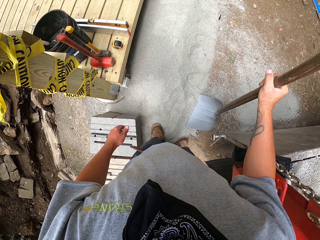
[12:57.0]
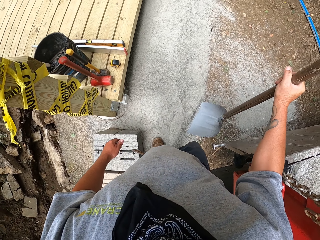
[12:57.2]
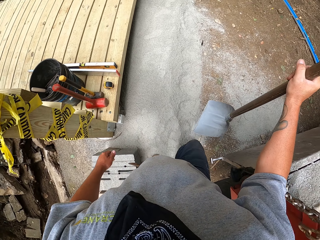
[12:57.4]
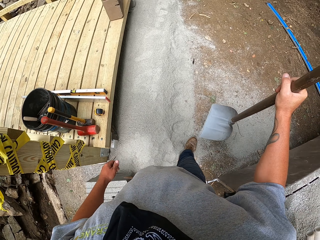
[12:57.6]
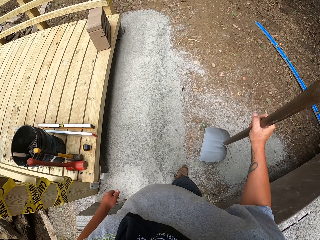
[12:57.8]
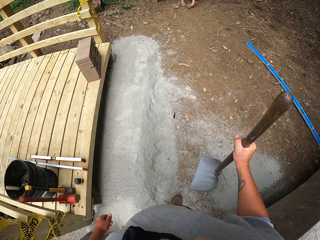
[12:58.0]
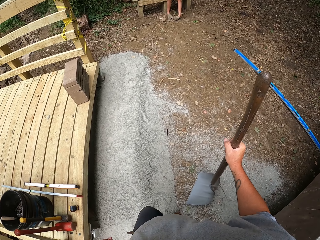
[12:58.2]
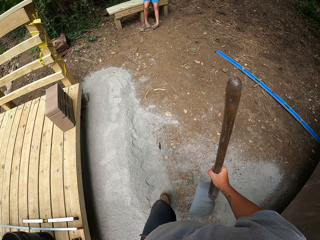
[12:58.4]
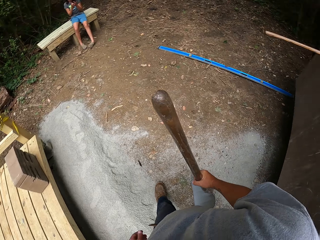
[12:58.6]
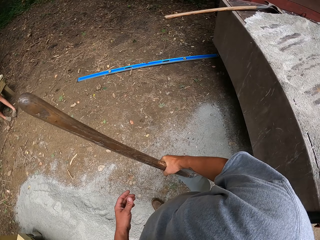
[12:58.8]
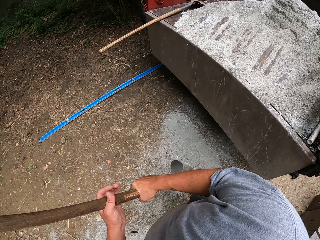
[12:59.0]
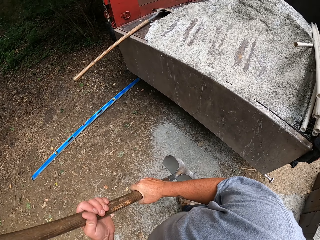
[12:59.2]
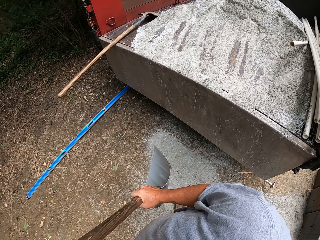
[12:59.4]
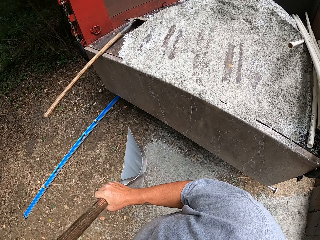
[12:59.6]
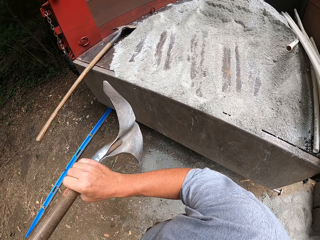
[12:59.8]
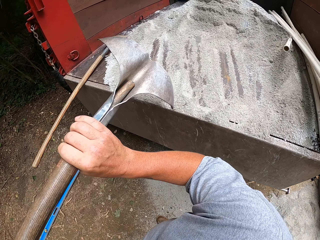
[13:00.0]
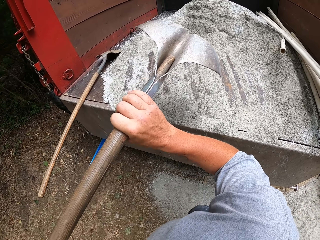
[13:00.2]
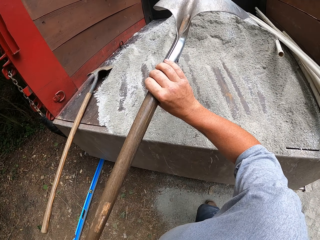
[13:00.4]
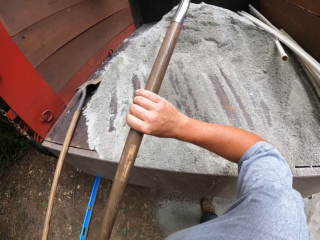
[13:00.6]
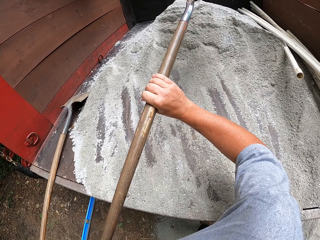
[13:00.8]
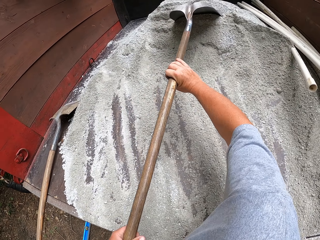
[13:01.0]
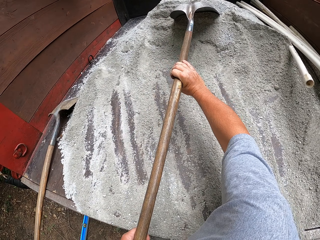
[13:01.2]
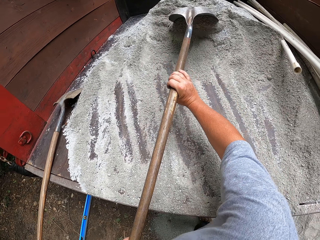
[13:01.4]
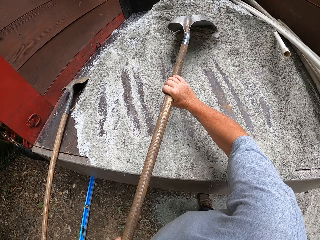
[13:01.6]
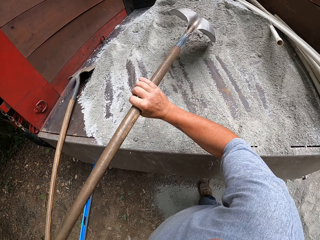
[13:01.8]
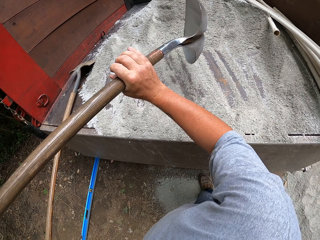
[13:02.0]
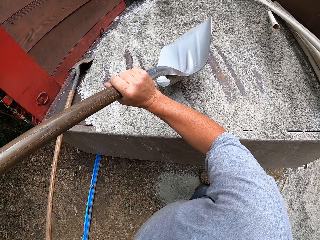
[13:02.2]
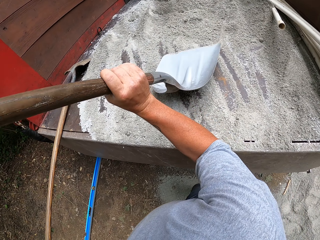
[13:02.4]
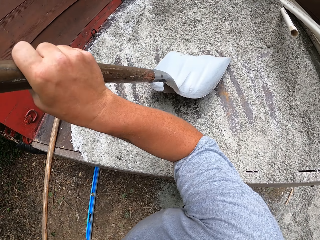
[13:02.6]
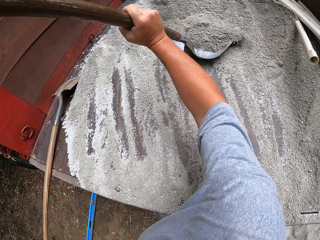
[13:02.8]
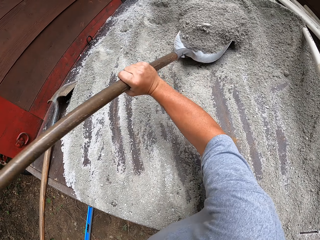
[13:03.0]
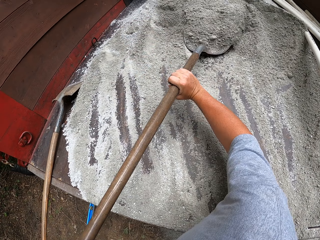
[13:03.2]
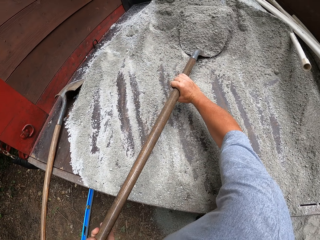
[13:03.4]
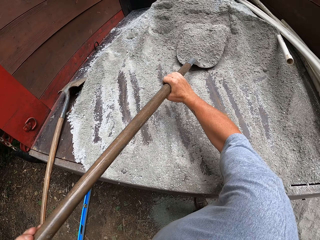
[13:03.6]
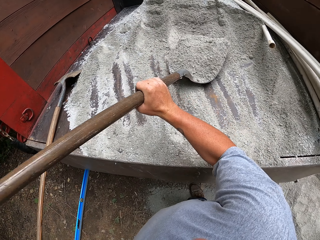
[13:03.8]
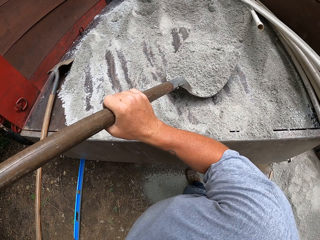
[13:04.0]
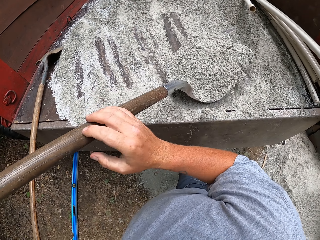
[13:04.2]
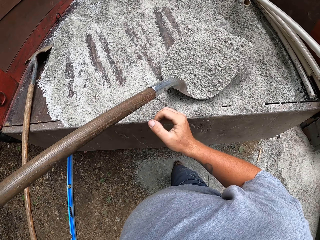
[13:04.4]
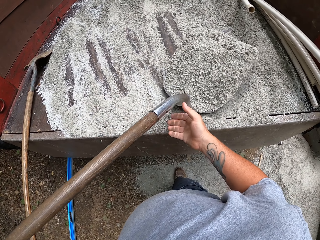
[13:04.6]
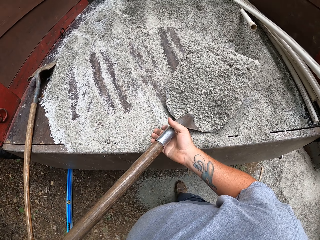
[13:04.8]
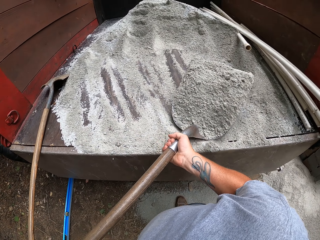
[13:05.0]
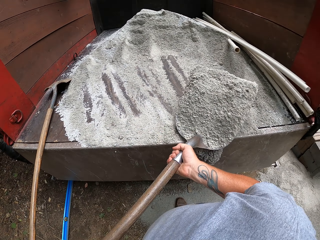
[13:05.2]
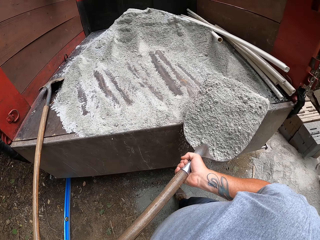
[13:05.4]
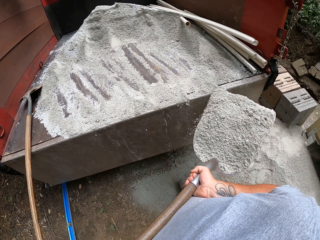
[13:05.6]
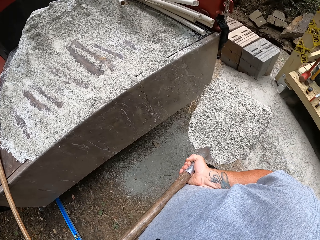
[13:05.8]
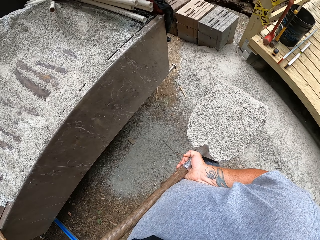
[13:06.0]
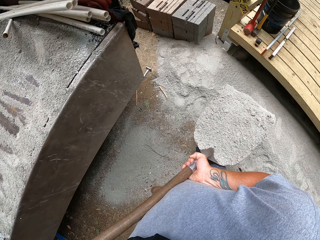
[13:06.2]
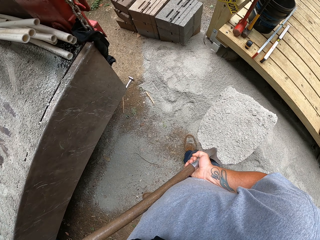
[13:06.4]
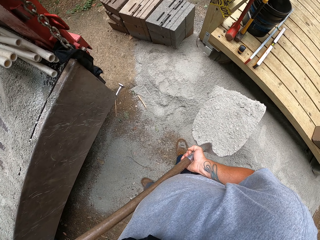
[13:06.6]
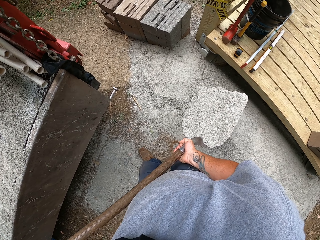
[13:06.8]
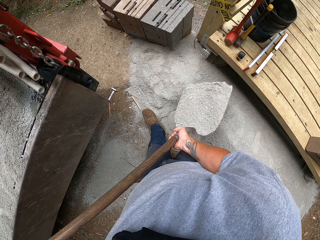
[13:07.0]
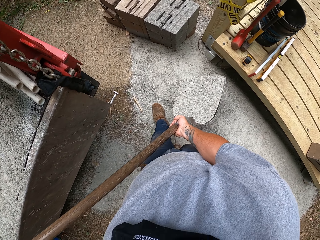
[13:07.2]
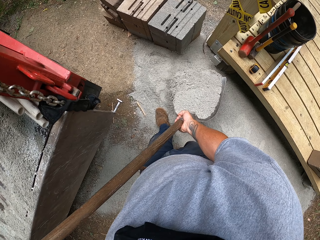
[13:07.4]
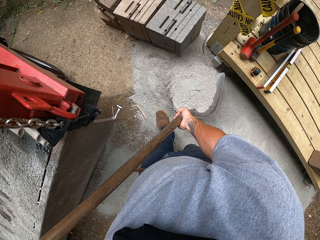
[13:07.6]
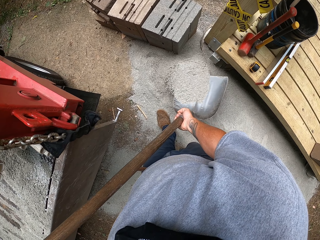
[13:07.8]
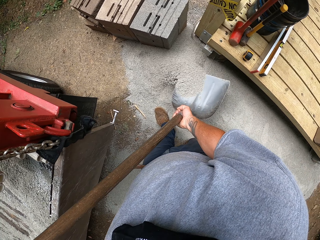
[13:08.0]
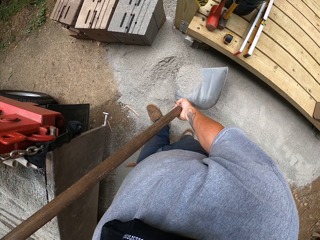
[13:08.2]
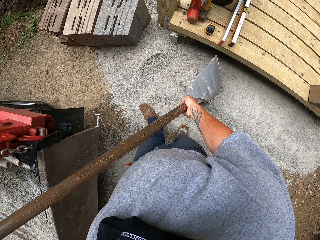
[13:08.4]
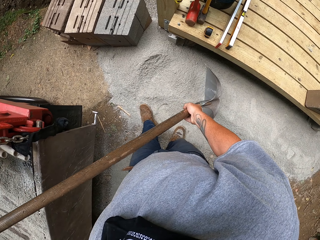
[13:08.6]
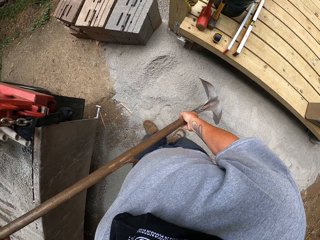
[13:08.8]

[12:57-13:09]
The camera wearer walks towards the lorry. They collect sand or cement from the lorry with a spade. They scrape the cement with the spade. They pour the sand on the ground.

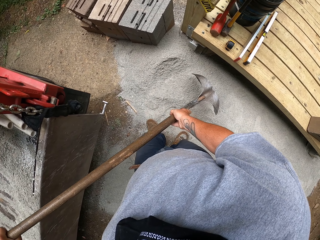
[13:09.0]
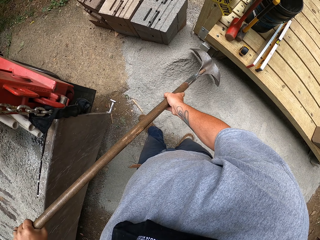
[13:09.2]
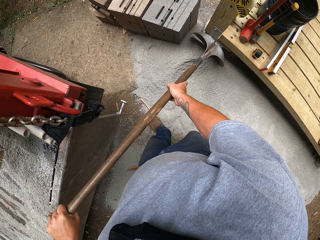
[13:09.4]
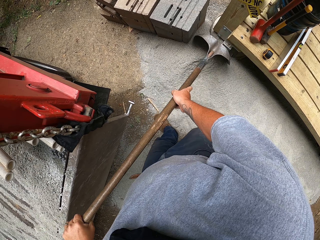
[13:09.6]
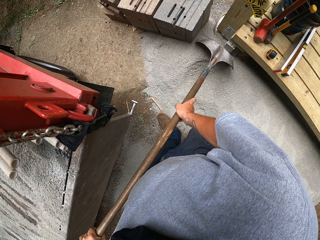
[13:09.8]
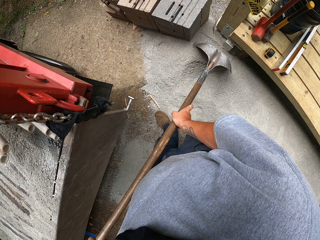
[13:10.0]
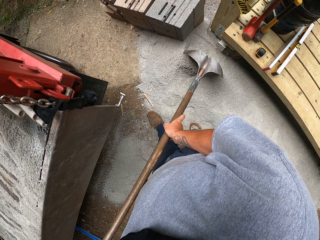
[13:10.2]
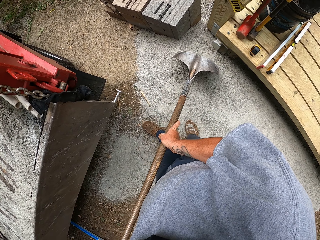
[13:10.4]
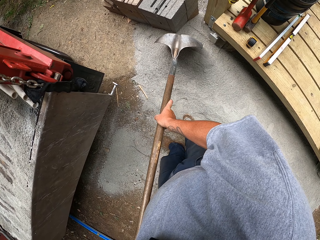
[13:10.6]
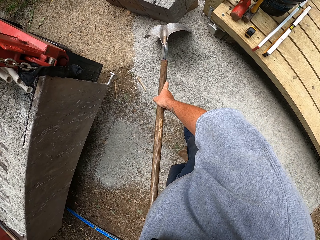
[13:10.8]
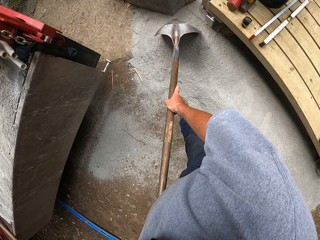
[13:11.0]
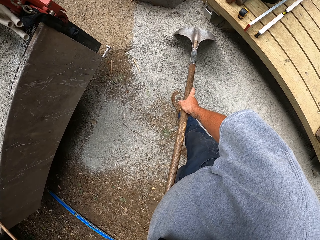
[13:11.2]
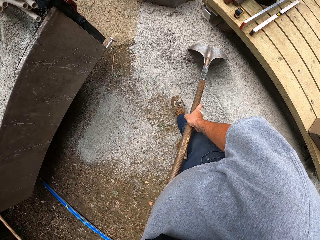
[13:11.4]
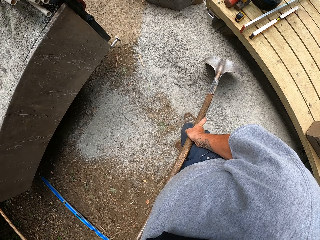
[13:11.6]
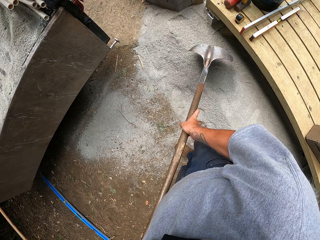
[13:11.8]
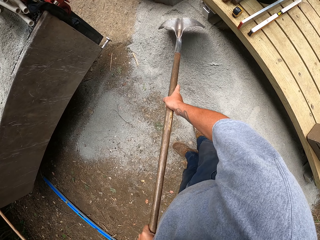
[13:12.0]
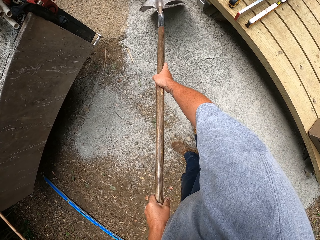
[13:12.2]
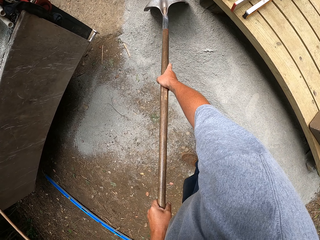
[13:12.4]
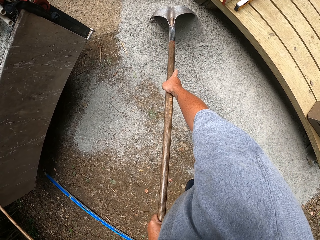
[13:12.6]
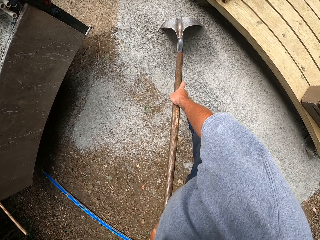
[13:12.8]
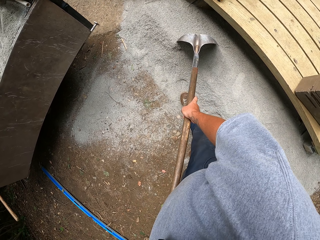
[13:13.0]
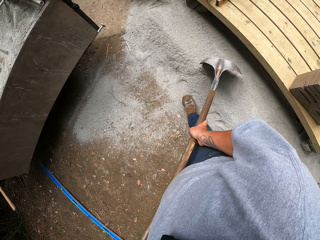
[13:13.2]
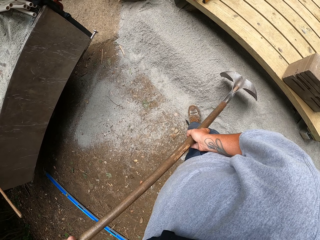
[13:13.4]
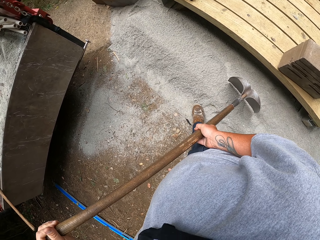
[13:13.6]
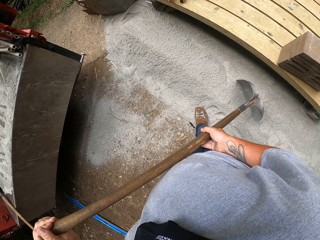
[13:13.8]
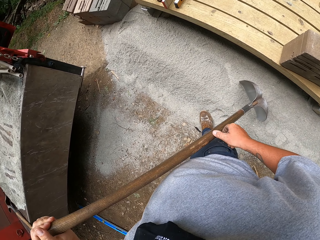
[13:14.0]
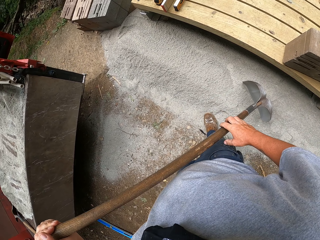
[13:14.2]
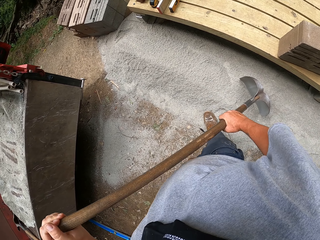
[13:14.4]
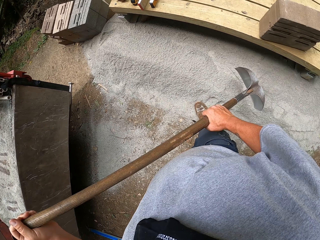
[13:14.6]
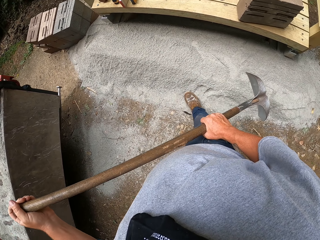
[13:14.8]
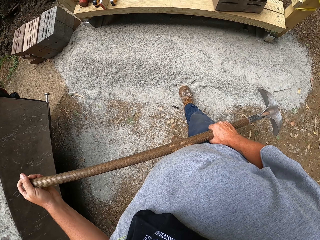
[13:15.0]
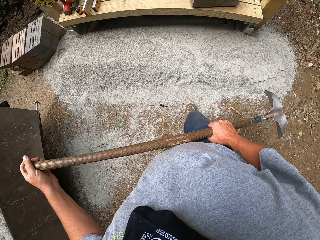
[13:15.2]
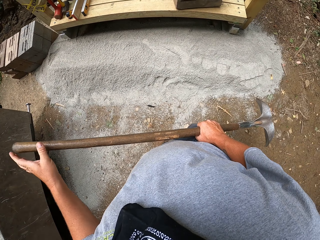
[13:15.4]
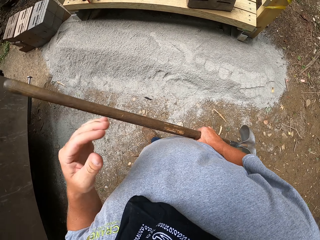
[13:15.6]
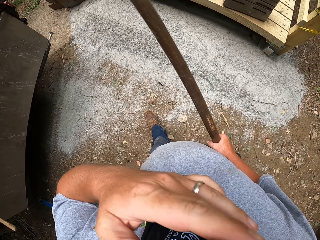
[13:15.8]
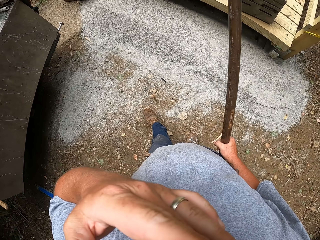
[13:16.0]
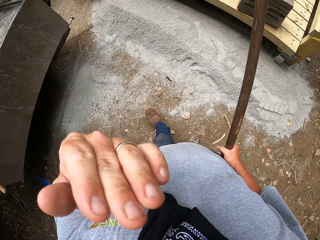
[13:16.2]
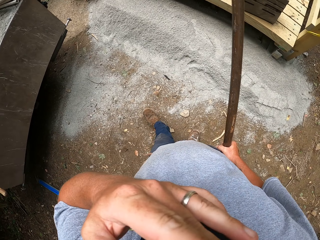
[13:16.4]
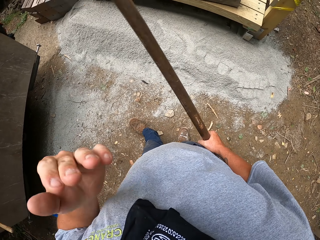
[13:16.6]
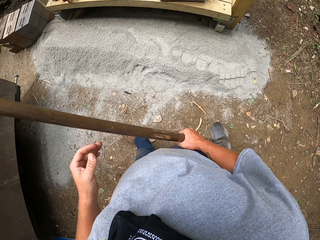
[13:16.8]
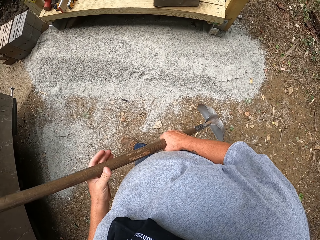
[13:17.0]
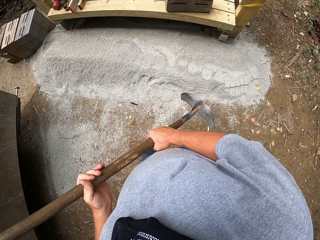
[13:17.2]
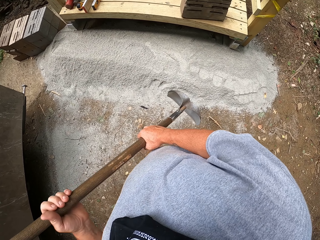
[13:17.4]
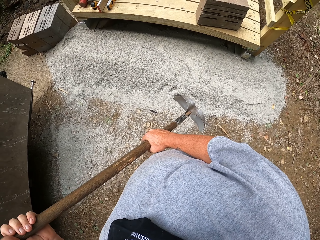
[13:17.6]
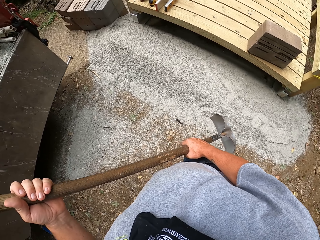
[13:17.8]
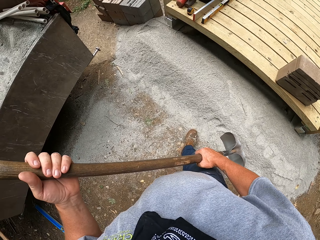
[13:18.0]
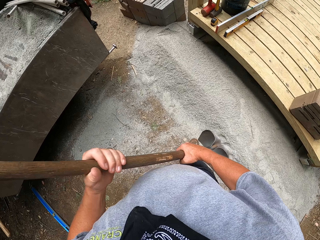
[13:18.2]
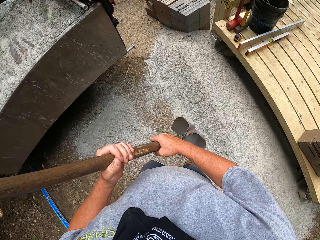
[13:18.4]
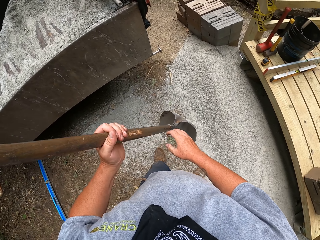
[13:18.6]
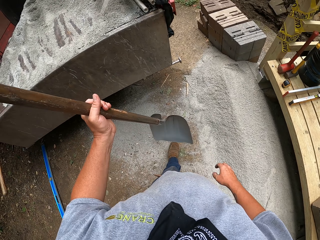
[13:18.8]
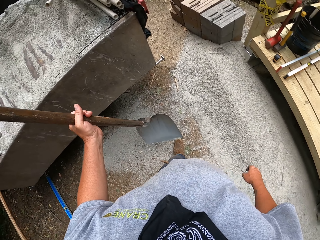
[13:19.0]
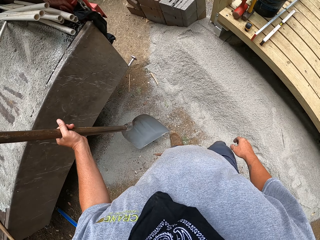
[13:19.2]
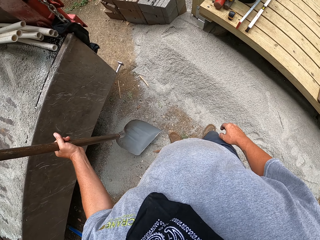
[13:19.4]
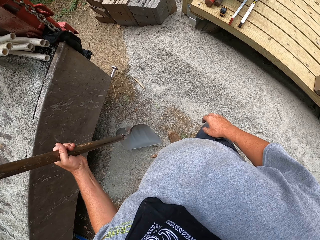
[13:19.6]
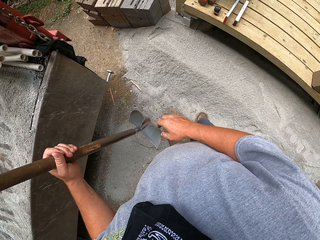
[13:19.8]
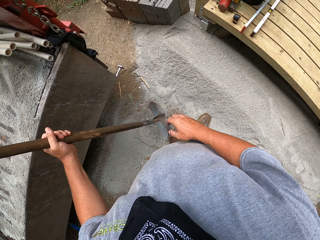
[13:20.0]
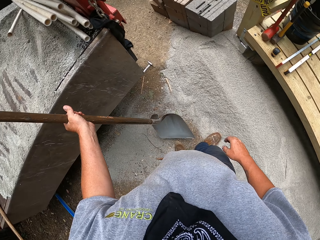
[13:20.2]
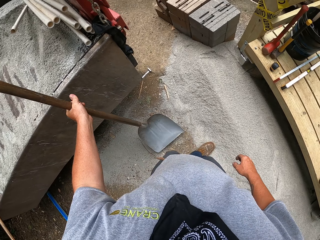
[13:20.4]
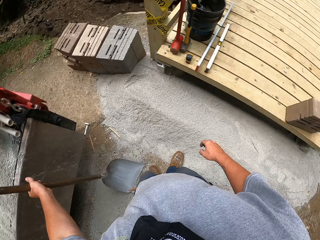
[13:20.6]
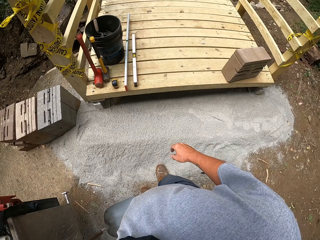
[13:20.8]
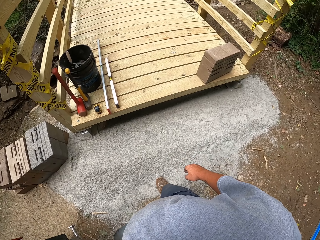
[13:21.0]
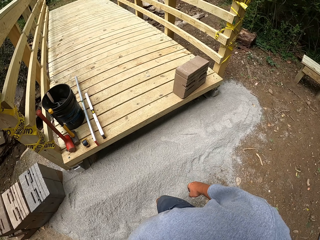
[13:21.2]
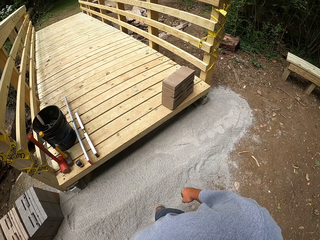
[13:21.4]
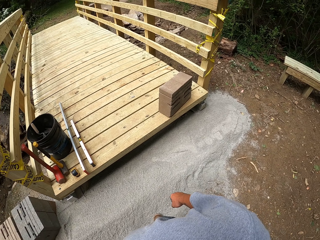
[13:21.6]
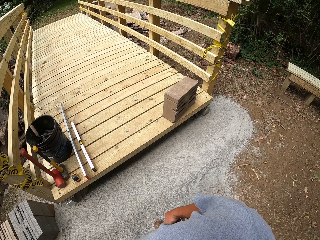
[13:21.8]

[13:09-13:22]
The camera wearer spreads out the sand or cement with the spade. They walk towards the cement. They rub their face. They look around.
